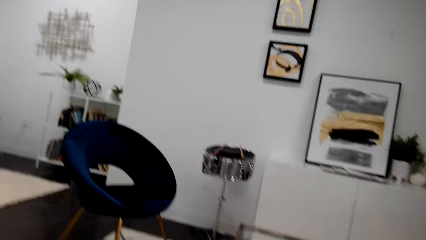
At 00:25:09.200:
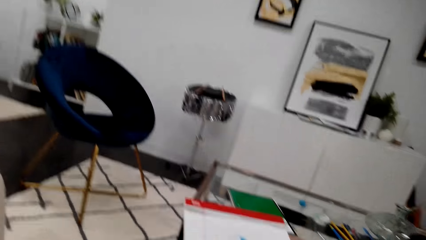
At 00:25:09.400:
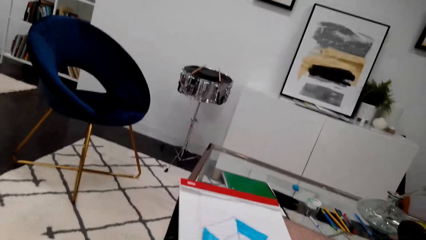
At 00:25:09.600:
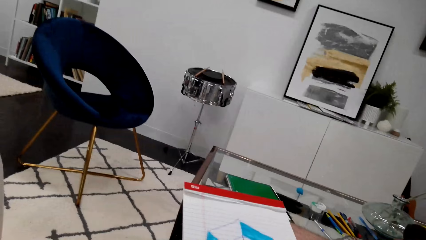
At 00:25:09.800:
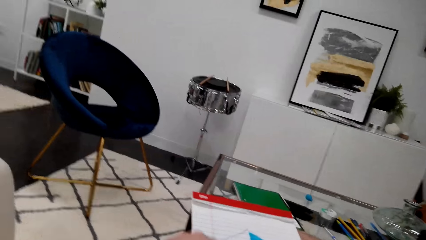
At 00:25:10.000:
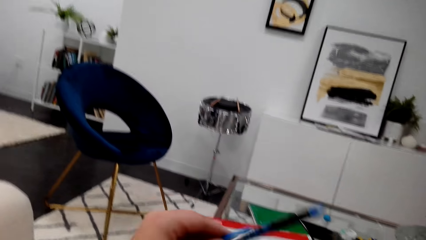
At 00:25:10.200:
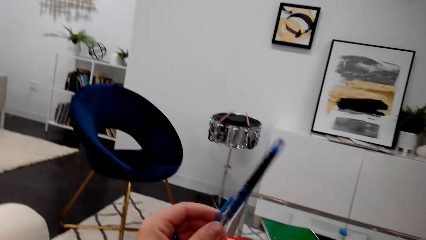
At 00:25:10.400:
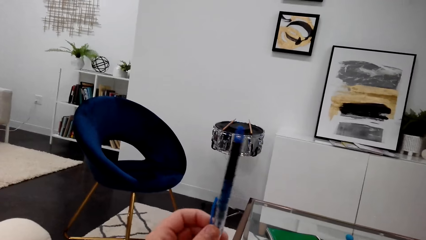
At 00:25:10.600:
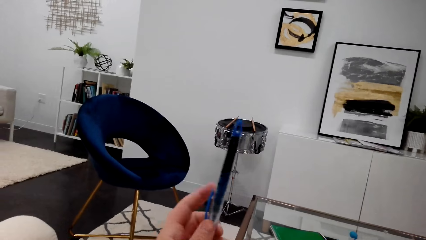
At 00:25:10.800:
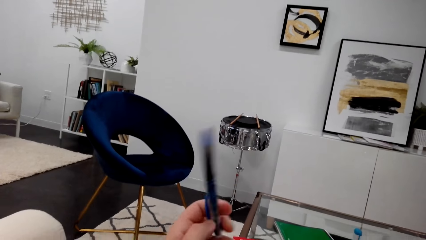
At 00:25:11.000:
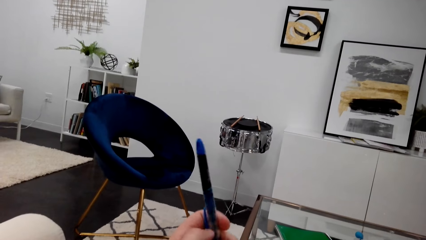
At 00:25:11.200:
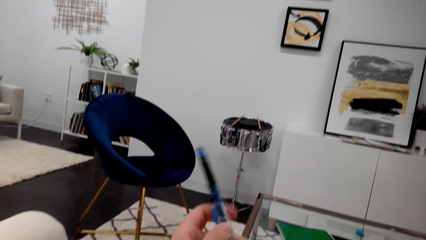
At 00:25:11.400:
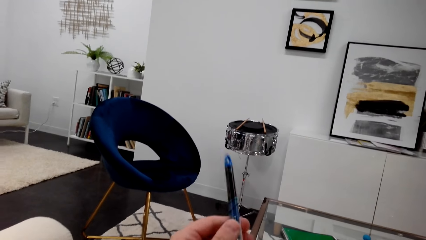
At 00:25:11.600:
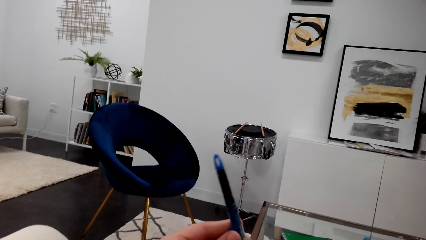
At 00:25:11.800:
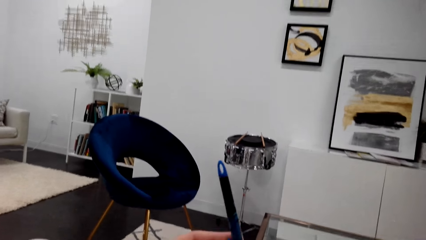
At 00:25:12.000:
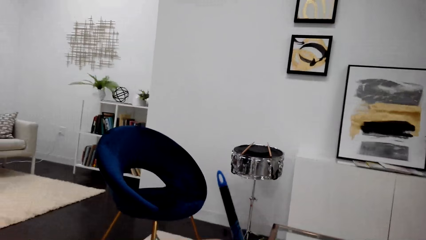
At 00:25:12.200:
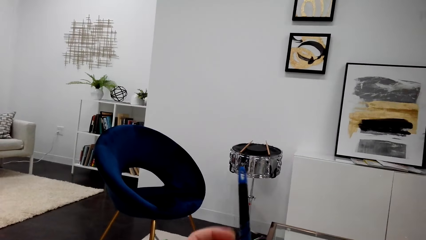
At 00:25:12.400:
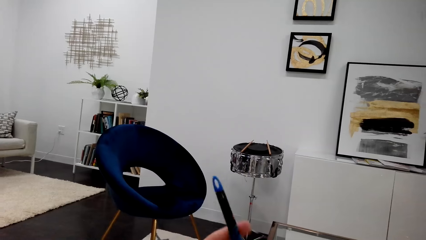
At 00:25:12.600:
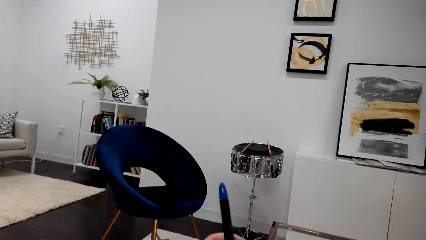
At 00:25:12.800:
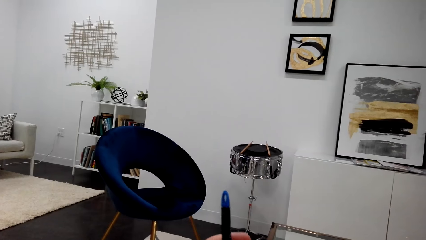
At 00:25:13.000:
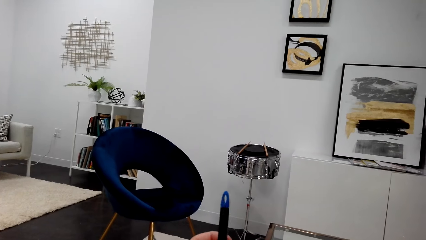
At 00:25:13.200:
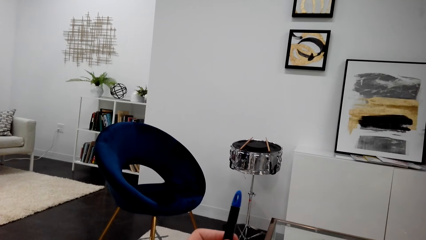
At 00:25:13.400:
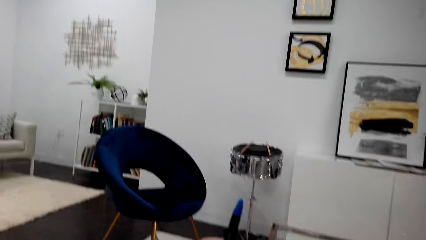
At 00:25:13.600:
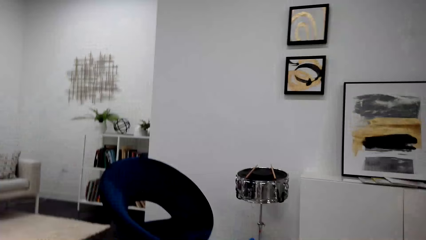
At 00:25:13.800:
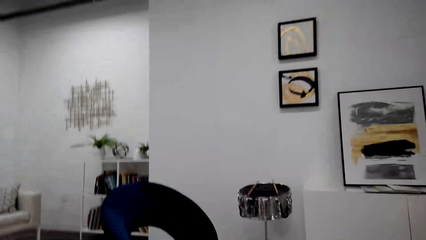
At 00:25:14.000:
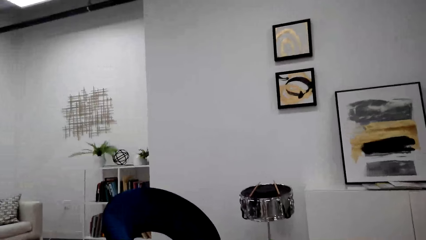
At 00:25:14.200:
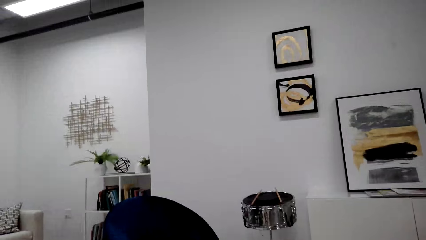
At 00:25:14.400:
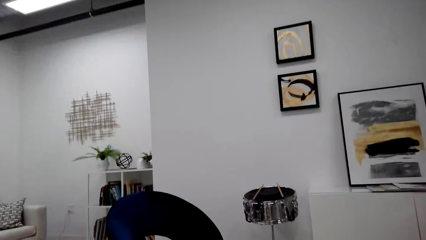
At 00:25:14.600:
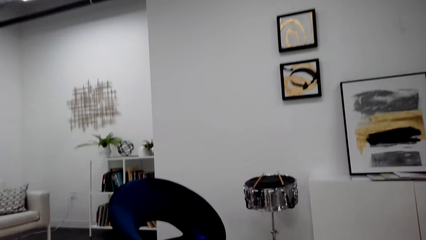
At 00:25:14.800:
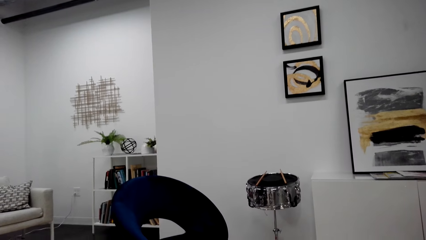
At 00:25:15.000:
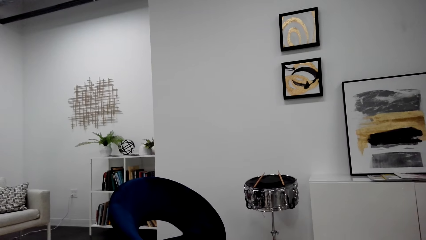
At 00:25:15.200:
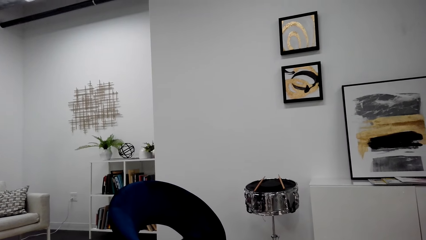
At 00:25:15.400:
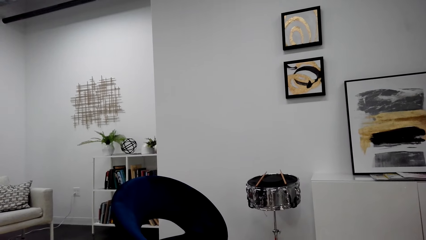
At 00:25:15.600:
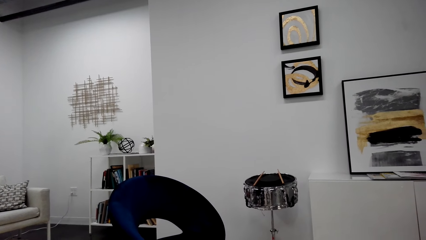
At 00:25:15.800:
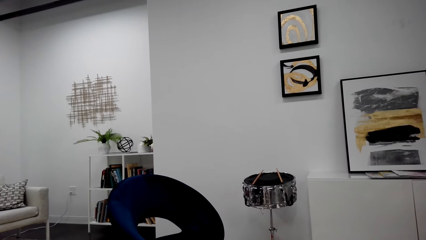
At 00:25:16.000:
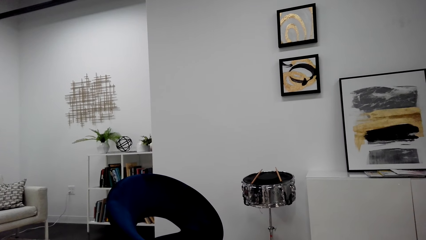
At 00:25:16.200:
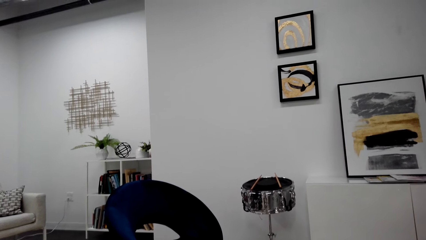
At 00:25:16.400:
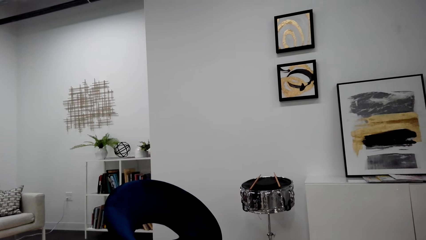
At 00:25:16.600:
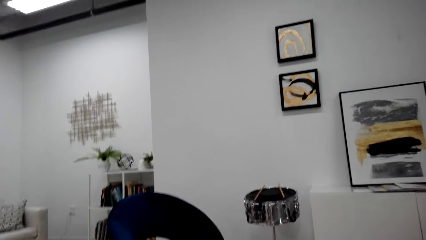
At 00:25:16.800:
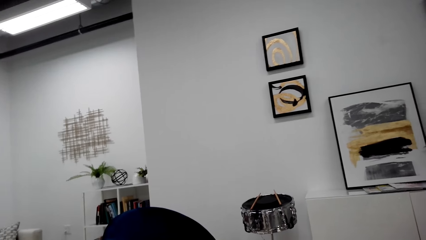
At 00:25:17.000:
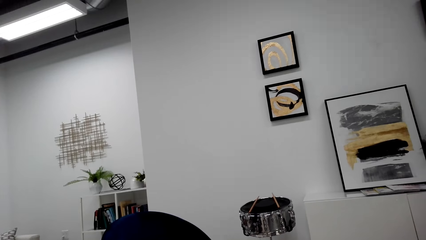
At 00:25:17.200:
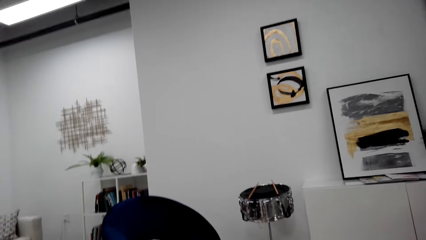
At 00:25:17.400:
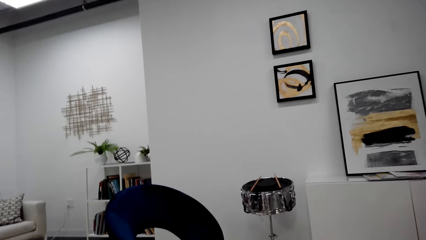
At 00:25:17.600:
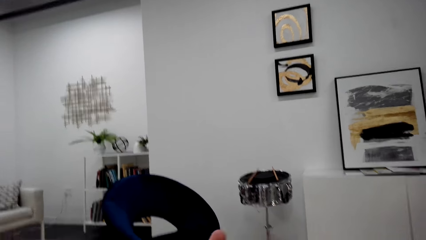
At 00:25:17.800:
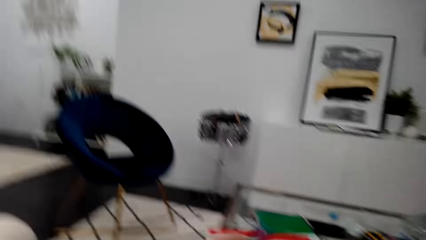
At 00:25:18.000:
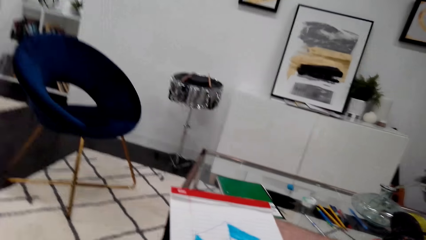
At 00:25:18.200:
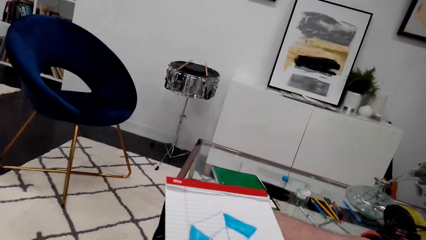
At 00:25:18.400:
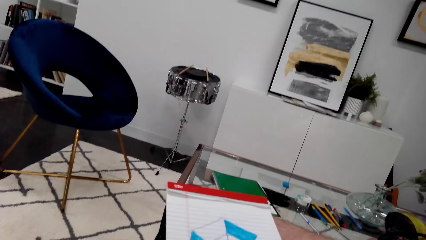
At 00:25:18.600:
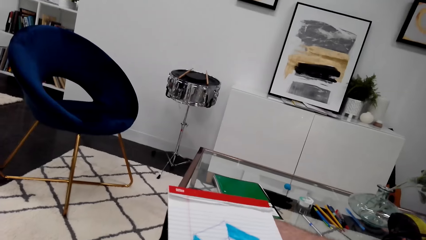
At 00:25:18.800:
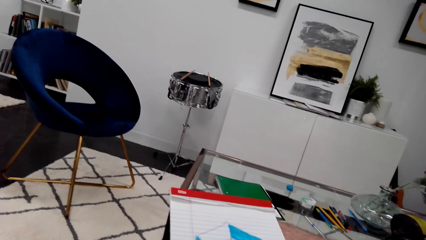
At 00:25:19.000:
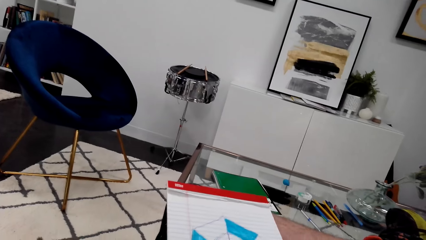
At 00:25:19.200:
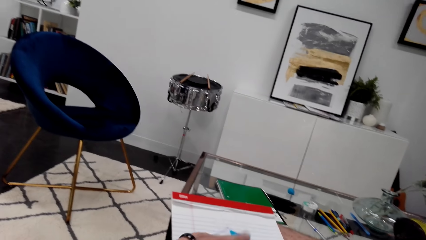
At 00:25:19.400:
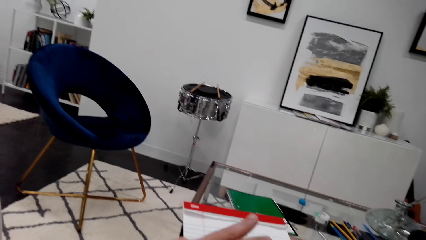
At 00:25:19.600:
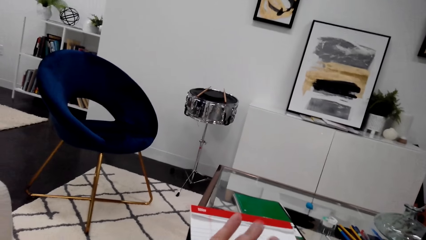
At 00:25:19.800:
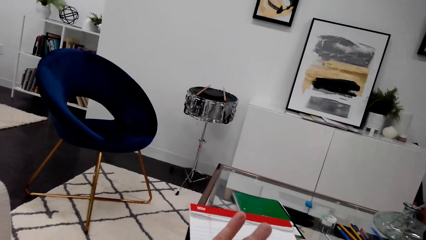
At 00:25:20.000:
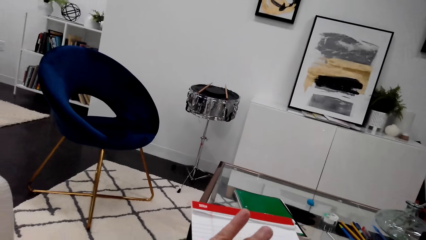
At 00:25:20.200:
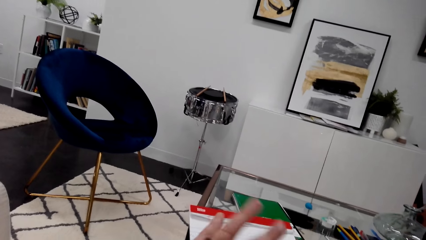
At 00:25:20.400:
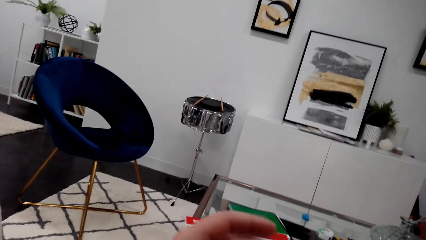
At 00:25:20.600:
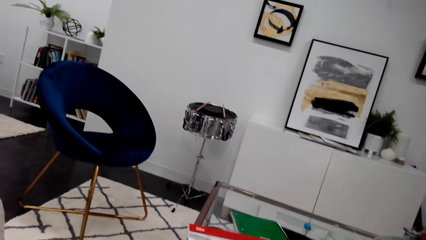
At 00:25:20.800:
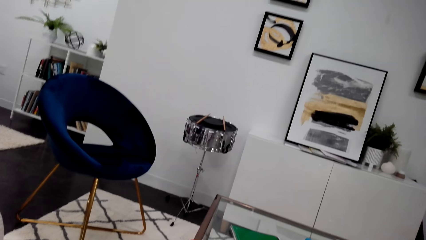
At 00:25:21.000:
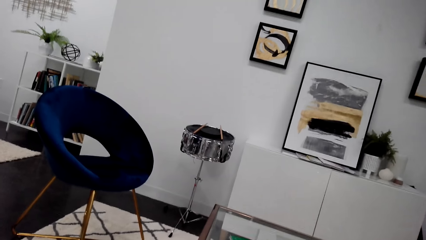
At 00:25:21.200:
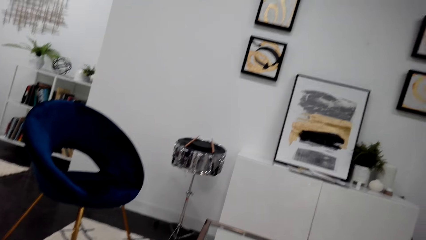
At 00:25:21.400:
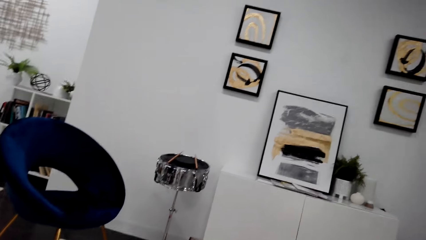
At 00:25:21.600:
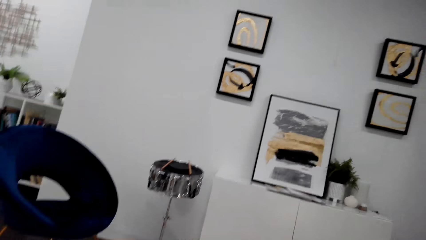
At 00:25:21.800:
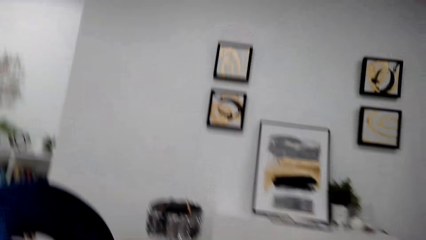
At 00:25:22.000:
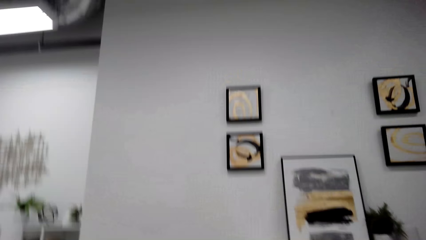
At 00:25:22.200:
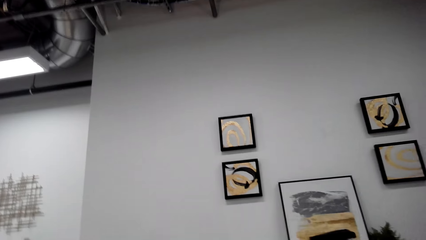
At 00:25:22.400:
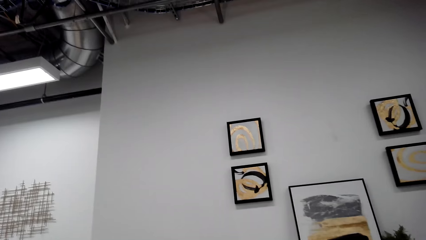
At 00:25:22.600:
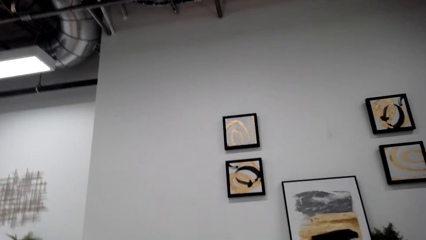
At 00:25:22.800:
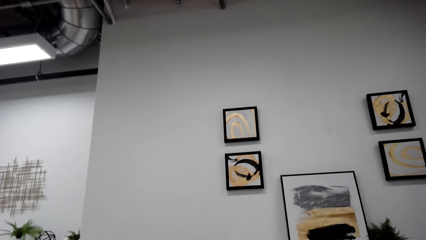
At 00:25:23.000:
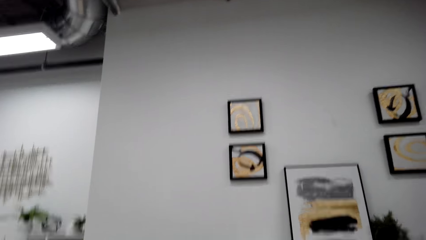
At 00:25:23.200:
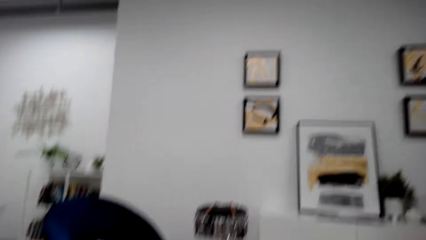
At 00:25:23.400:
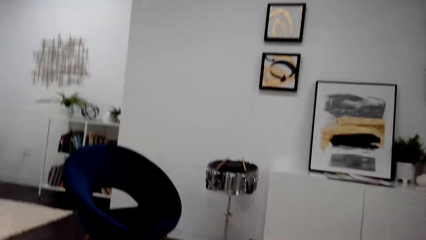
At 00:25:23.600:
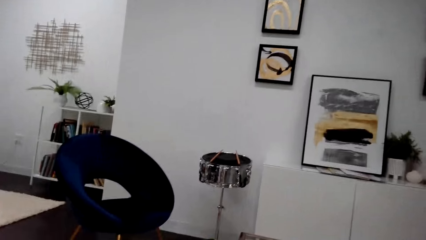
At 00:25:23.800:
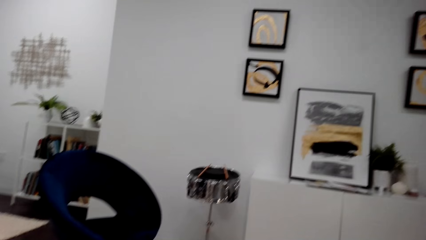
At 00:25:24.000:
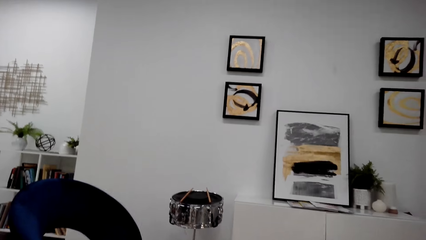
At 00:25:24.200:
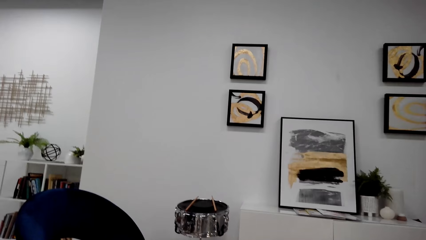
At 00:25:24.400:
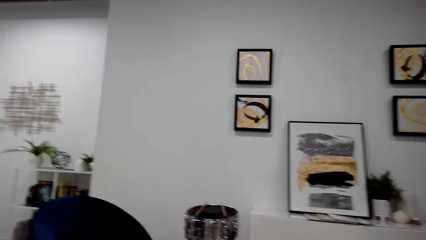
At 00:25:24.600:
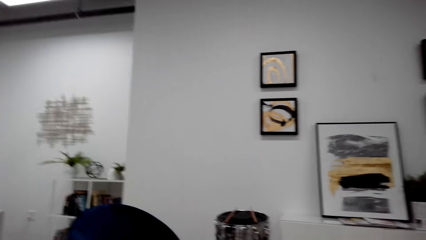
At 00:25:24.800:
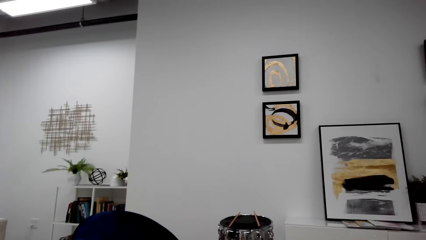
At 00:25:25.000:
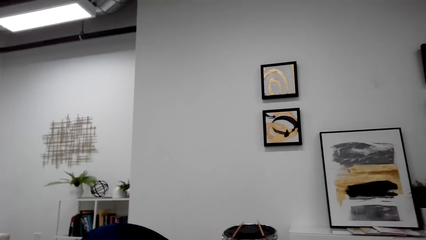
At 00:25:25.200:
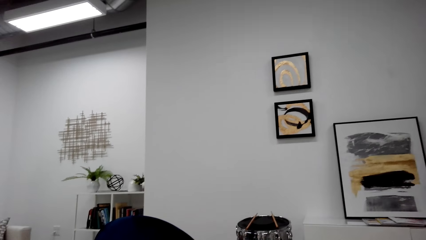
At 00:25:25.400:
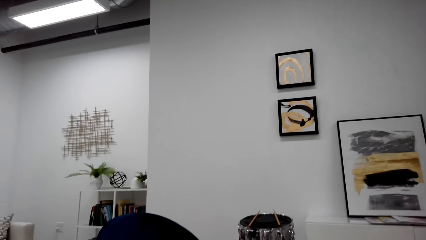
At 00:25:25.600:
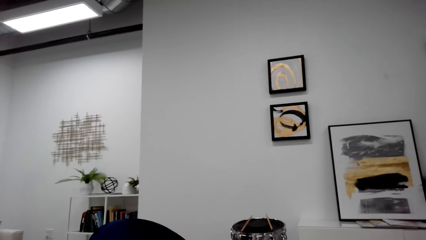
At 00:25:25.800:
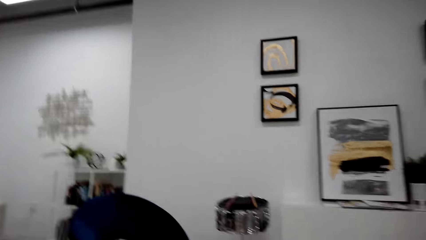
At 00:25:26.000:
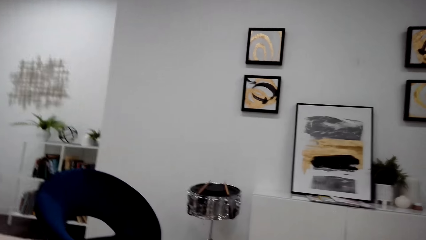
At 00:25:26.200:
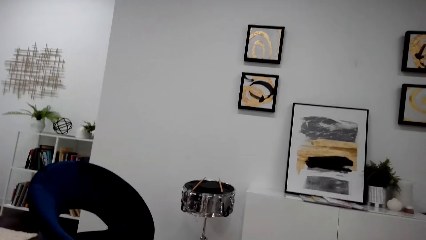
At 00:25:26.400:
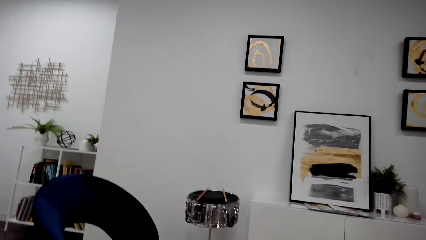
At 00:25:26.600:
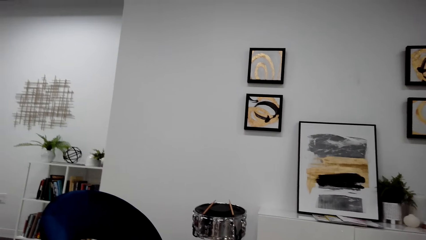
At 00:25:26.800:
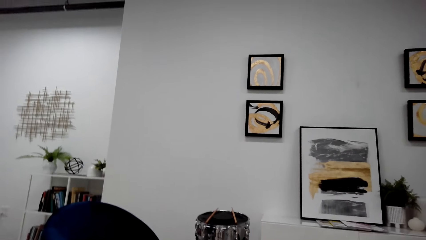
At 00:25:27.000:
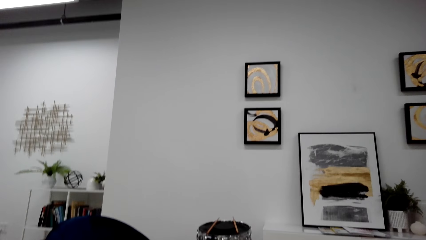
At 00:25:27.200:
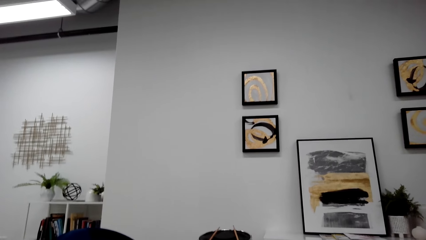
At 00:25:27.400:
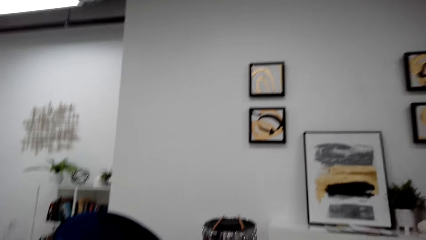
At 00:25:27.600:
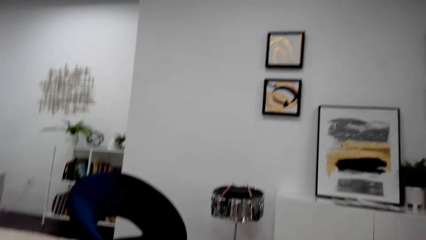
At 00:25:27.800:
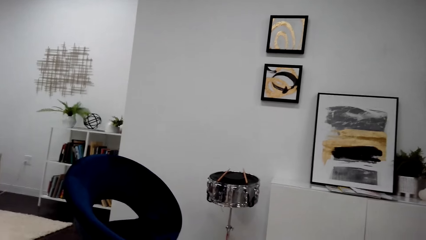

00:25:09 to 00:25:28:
The camera wearer holds up a pen. He looks around. He wiggles his fingers. He looks around.
